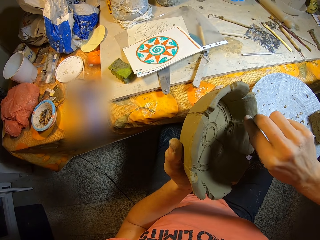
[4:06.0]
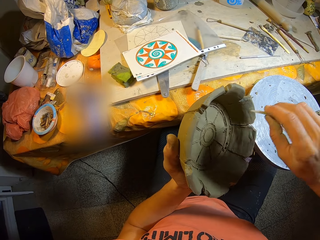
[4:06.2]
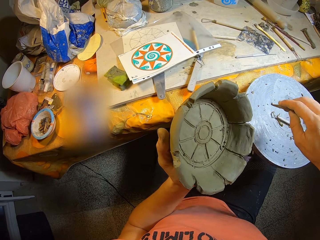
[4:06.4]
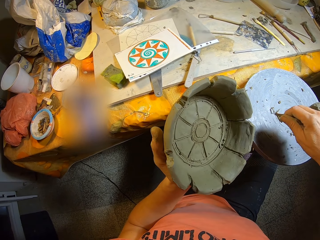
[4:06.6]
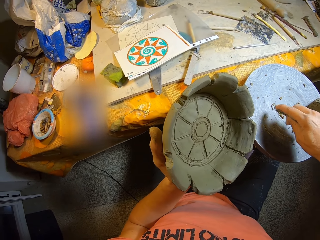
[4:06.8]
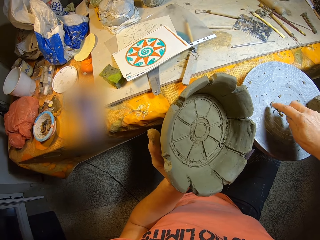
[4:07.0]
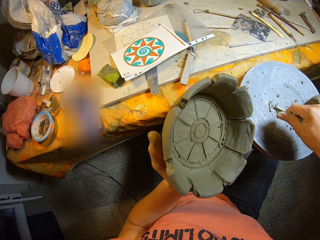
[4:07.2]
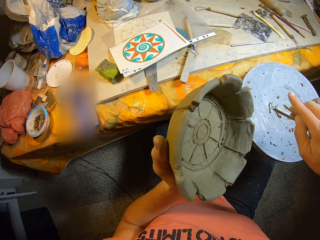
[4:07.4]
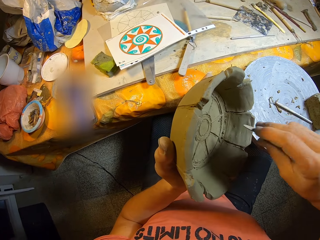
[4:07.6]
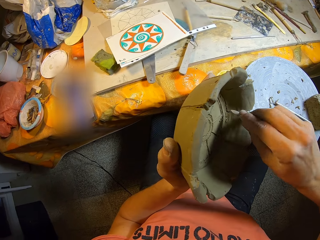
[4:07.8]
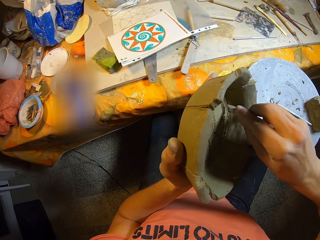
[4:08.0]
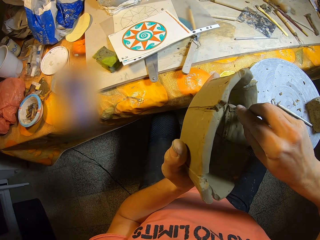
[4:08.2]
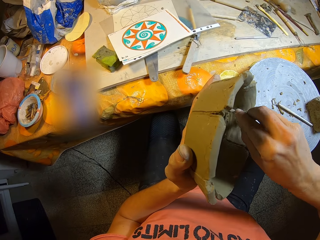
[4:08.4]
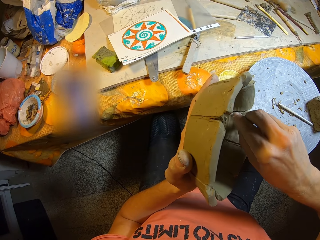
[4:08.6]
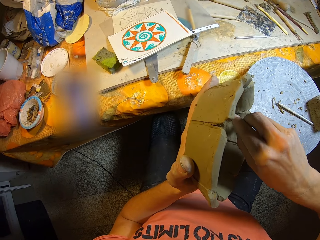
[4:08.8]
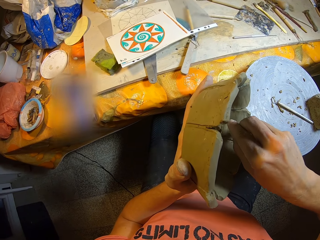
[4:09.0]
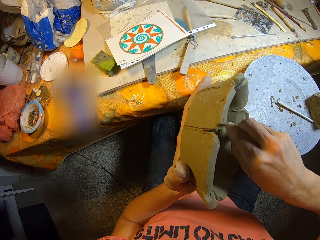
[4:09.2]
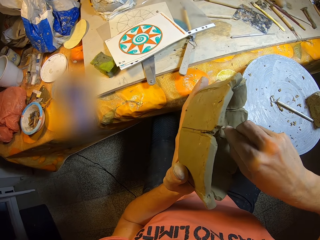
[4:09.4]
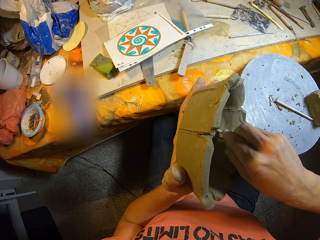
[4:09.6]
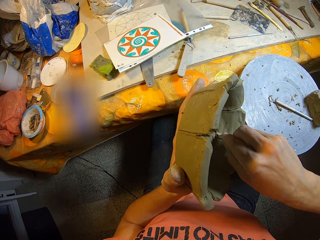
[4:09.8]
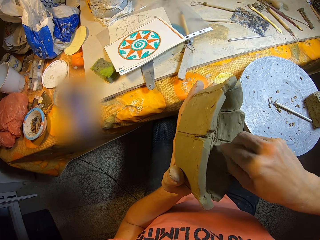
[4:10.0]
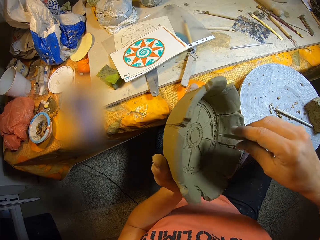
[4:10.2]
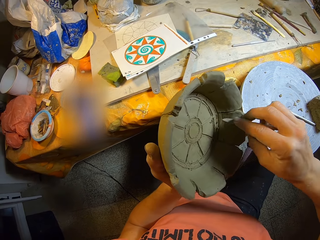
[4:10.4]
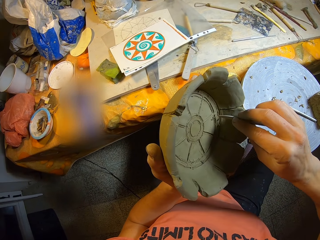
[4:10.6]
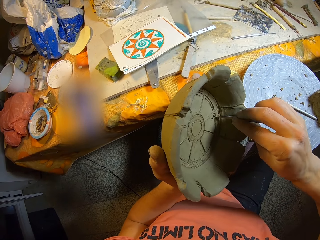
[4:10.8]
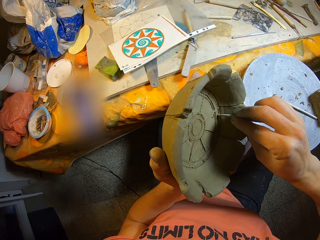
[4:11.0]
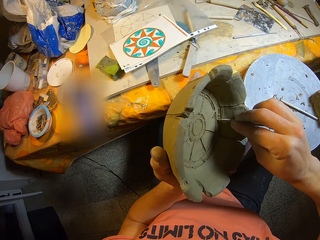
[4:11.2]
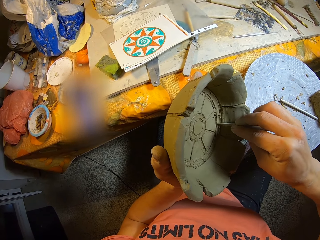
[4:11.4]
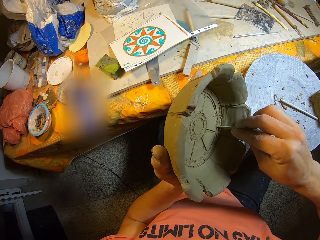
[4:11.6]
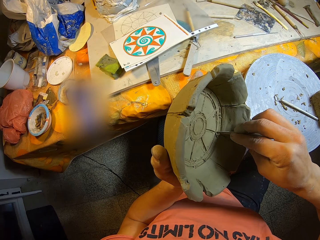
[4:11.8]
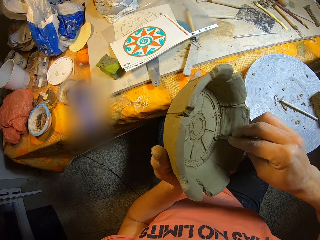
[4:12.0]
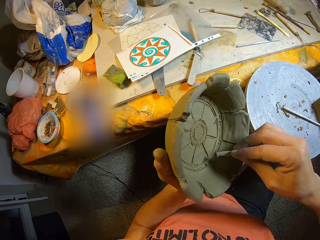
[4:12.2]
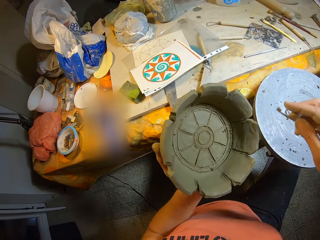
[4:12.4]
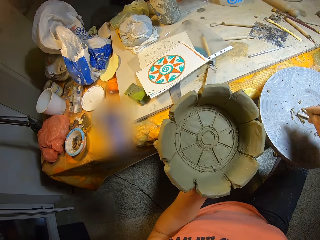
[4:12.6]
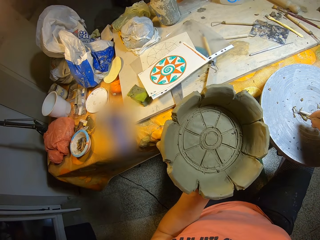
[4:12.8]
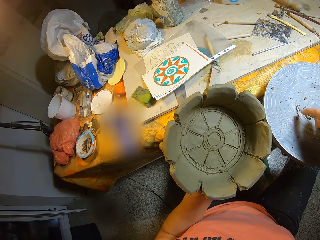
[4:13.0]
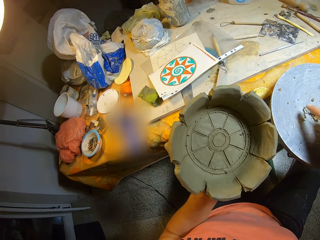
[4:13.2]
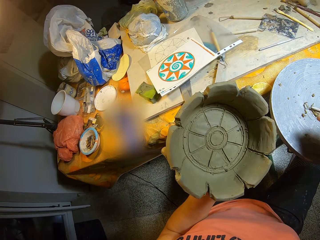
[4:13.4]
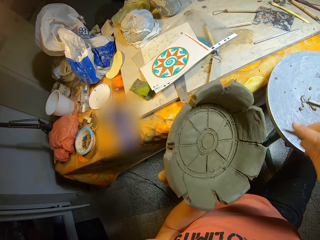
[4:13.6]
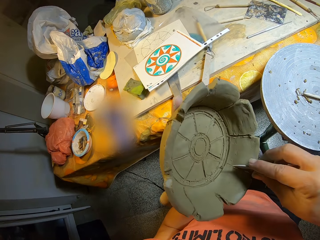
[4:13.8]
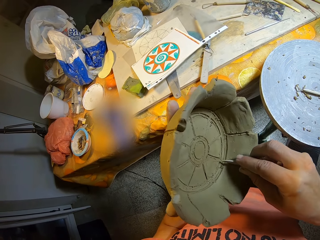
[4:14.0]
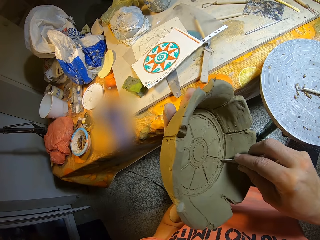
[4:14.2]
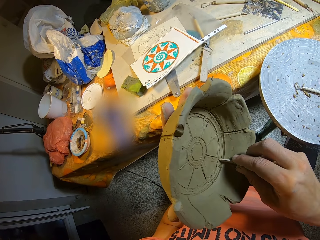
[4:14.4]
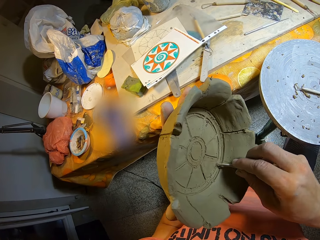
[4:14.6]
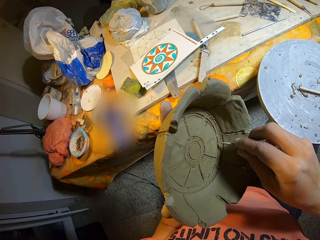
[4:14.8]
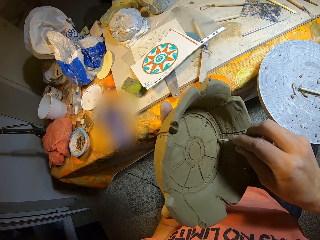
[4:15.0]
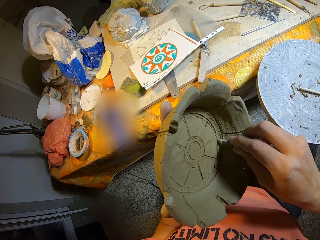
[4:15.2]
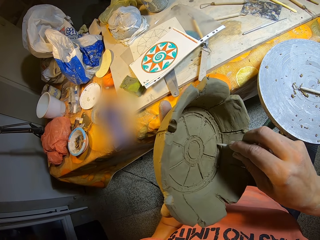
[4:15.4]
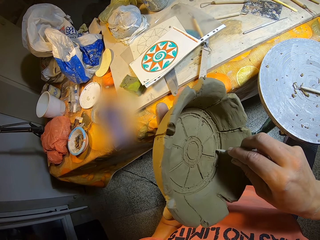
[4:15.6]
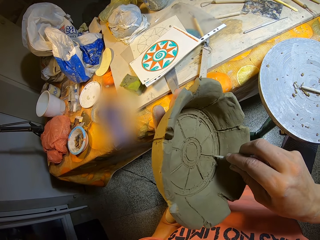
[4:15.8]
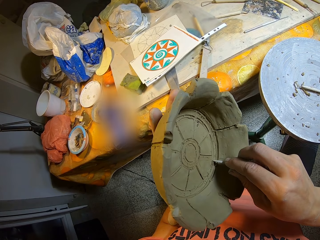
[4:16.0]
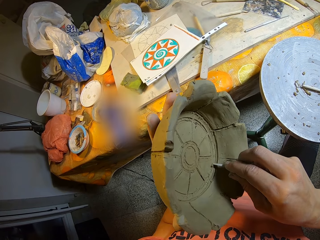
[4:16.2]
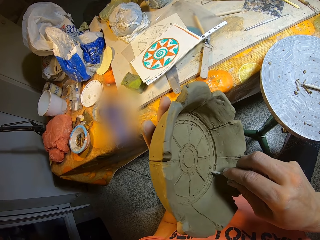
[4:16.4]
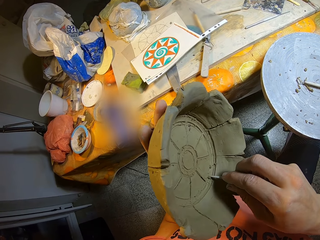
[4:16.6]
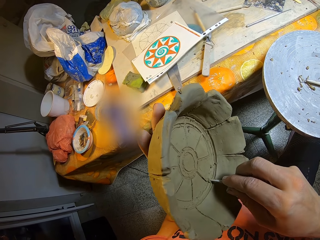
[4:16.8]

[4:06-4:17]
The camera wearer removes clay particles from the pottery needle in her right hand with her right hand. She carves a design in the pottery piece on her left hand with the pottery needle in her right hand. She removes clay particles from the pottery needle in her right hand with her right hand. She carves a design in the pottery piece on her left hand with the pottery needle in her right hand.

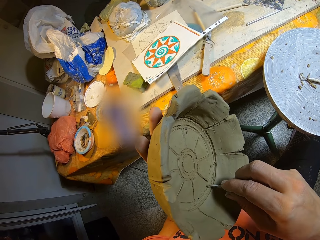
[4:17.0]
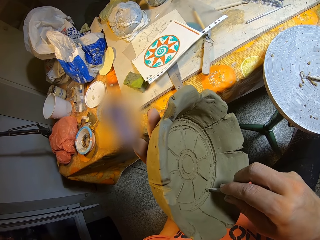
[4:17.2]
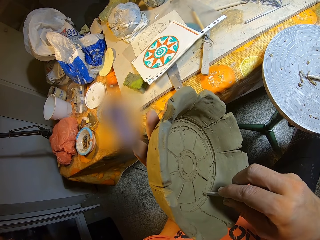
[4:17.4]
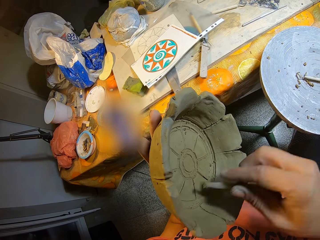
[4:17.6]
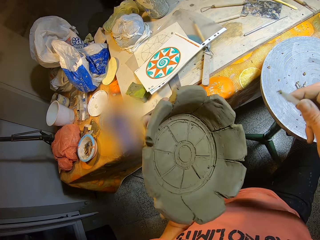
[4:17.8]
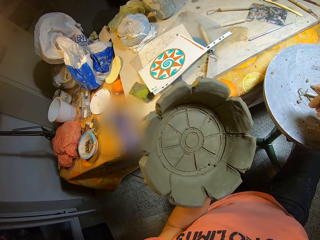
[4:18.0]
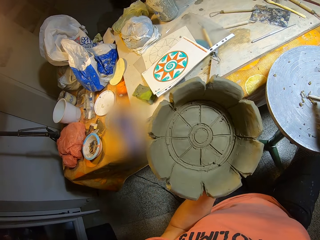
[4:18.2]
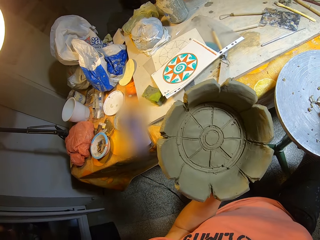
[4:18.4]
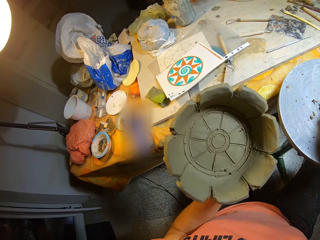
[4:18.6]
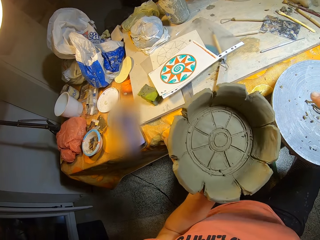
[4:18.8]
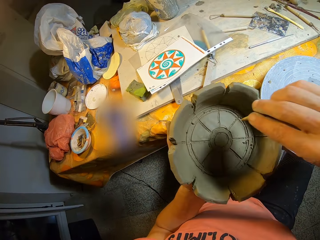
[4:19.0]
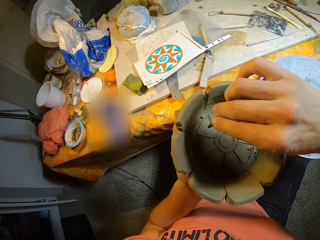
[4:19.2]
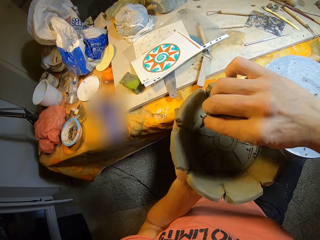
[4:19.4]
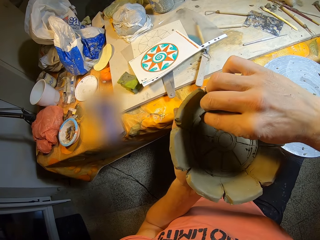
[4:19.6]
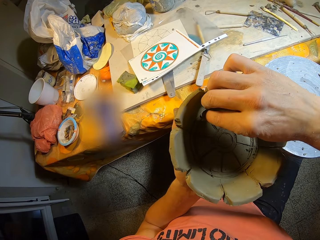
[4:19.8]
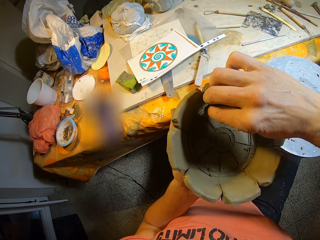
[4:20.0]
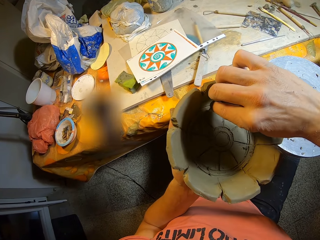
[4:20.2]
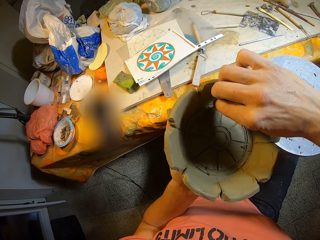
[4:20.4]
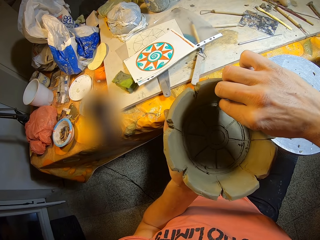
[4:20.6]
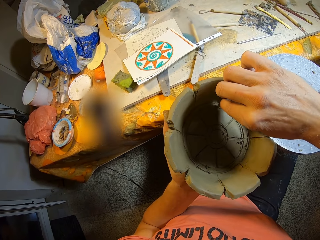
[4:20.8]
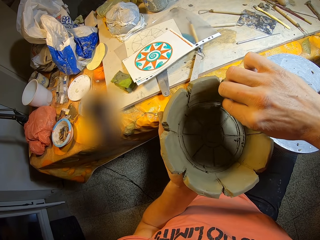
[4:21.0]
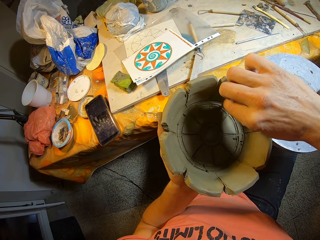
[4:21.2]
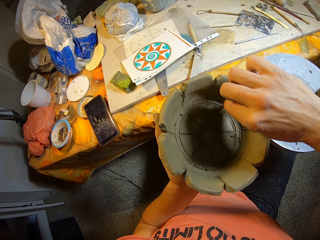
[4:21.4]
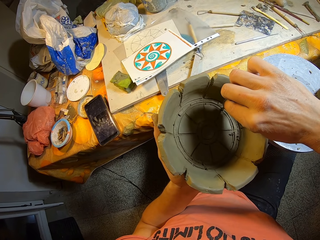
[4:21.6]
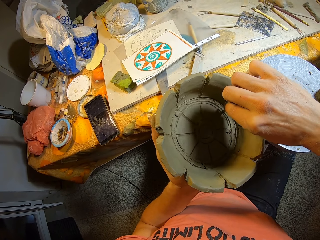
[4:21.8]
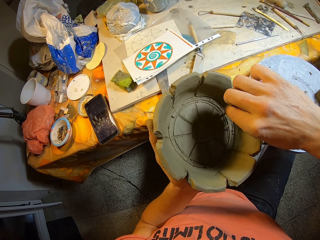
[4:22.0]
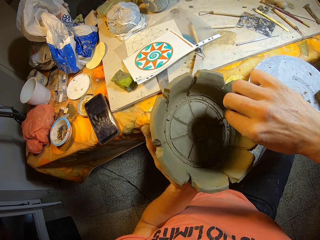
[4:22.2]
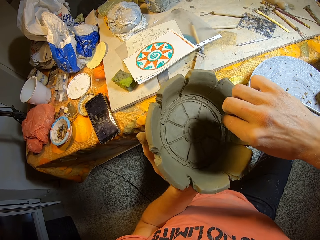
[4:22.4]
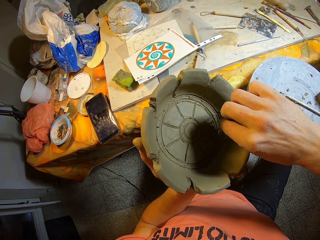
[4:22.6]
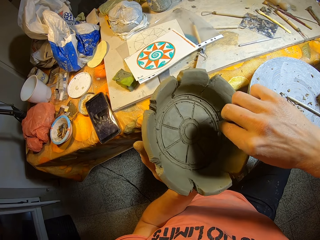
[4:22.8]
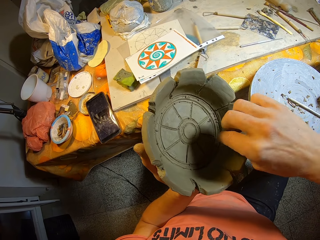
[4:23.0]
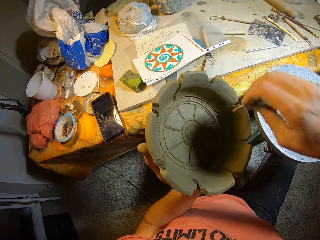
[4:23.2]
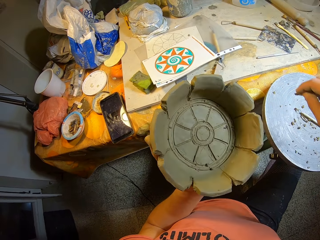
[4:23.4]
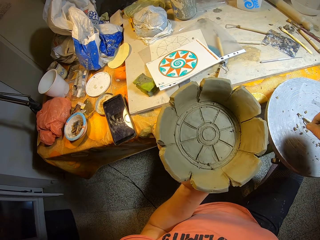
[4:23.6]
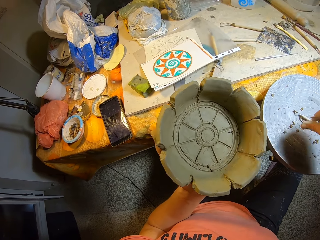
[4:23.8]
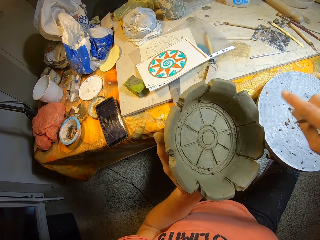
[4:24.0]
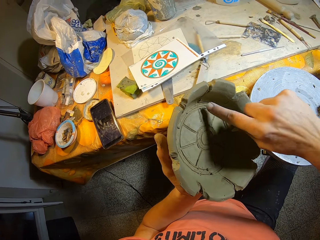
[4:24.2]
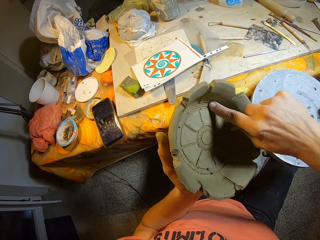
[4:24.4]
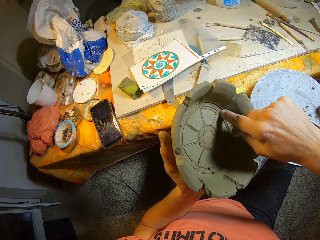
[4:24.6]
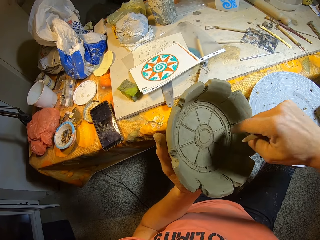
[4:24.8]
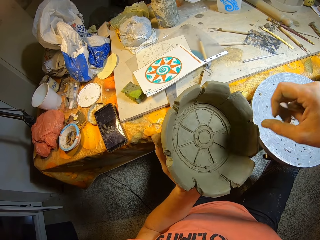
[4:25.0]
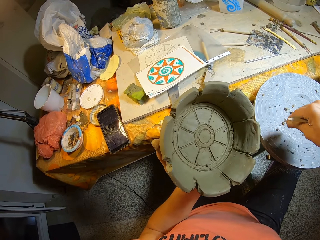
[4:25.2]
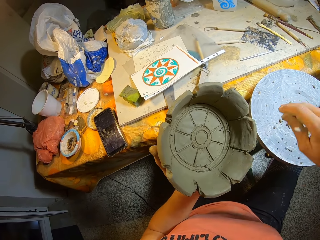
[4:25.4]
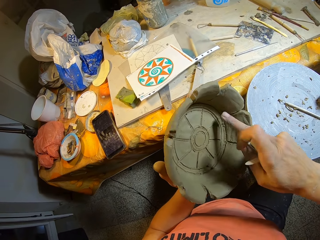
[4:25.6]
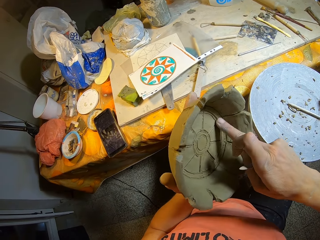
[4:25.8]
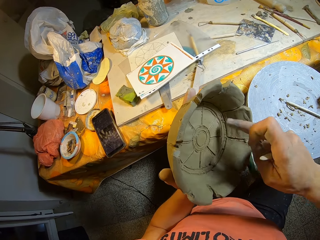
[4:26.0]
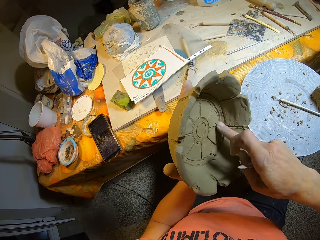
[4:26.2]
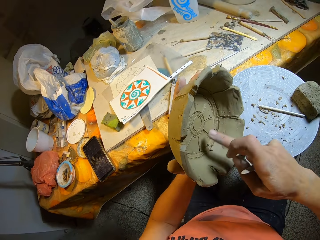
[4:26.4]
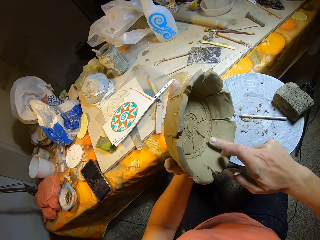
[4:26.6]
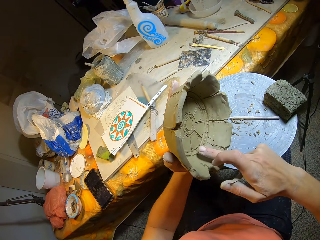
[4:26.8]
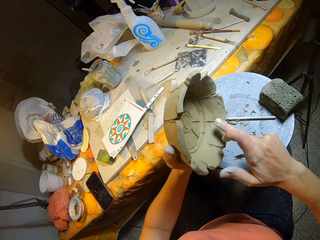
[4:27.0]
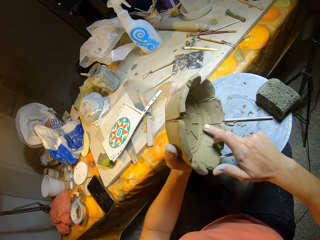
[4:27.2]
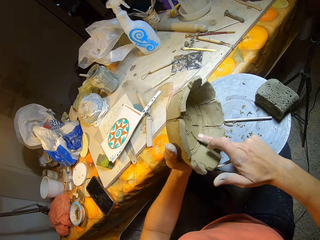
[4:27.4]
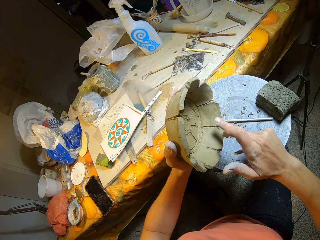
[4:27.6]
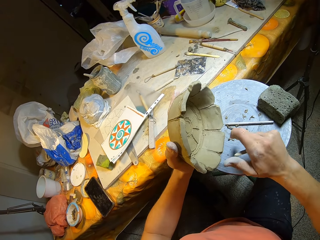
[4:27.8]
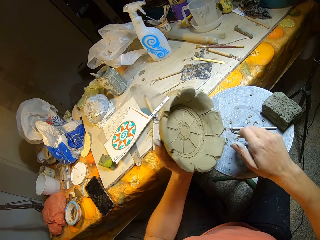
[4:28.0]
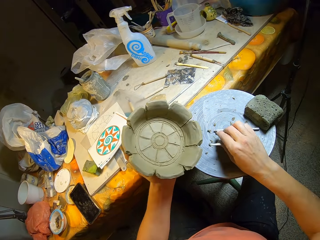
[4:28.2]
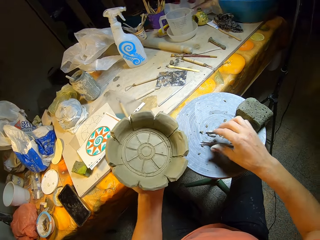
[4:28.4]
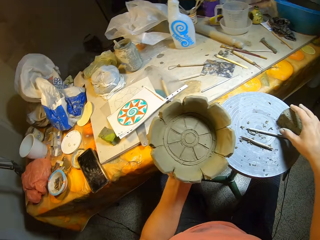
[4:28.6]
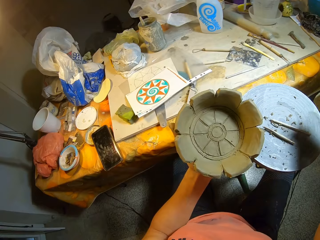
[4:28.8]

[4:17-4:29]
The camera wearer removes clay particles from the pottery needle in her right hand with her right hand. She carves a design in the pottery piece on her left hand with the pottery needle in her right hand. She removes clay particles from the pottery needle in her right hand with her right hand. She cleans the pottery piece on her left hand with her right hand. She removes clay particles from her right hand. She removes clay particles from the pottery piece on her left hand with her right hand. She drops the pottery needle on the potter's wheel with her right hand.
